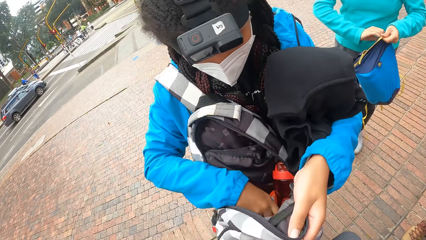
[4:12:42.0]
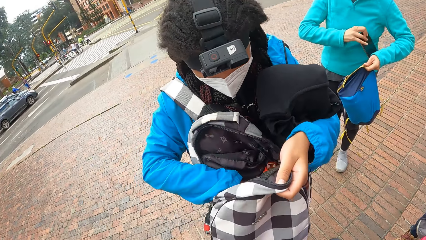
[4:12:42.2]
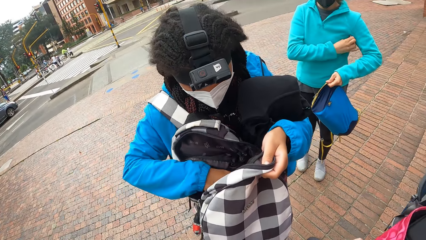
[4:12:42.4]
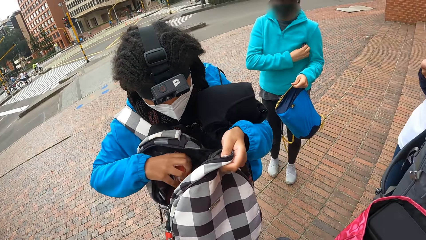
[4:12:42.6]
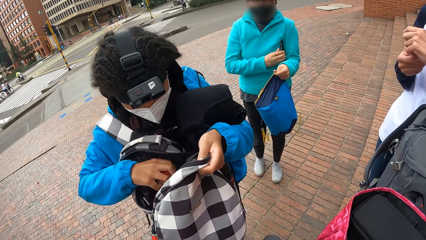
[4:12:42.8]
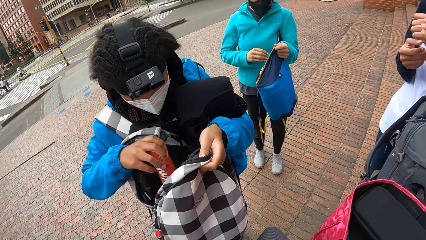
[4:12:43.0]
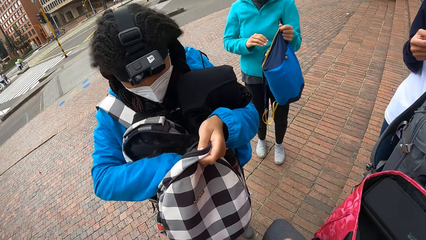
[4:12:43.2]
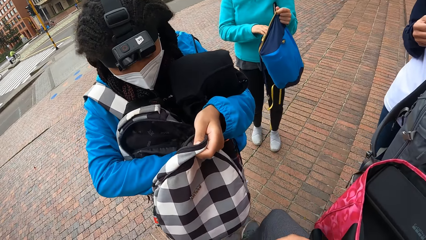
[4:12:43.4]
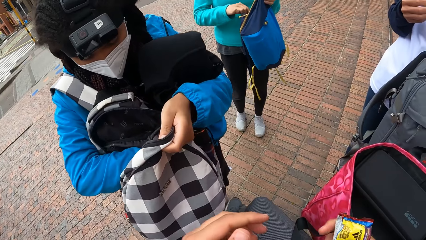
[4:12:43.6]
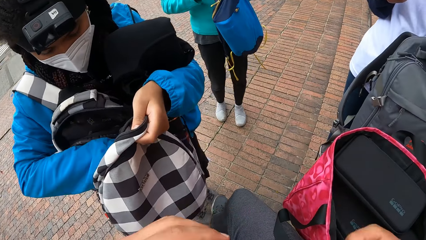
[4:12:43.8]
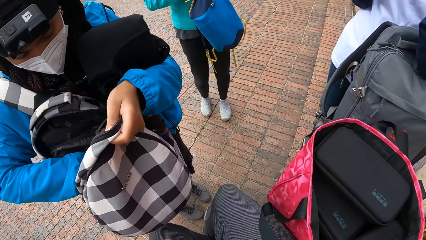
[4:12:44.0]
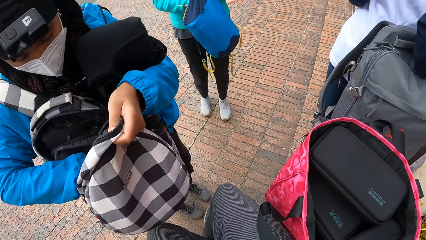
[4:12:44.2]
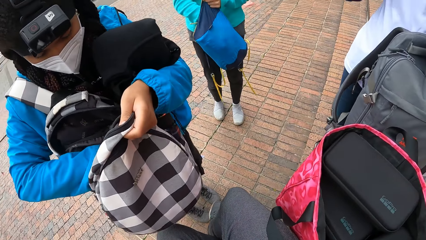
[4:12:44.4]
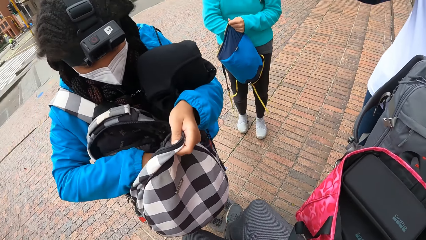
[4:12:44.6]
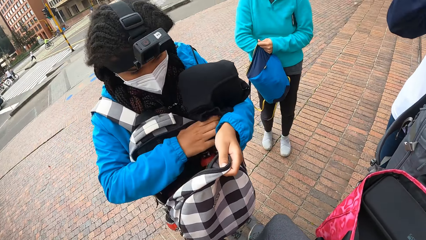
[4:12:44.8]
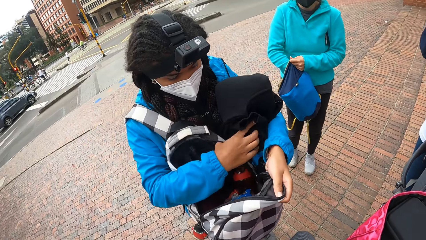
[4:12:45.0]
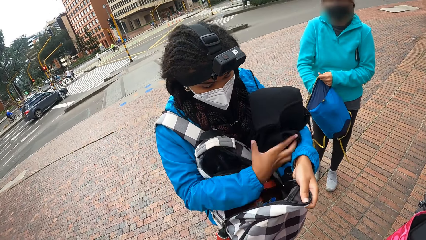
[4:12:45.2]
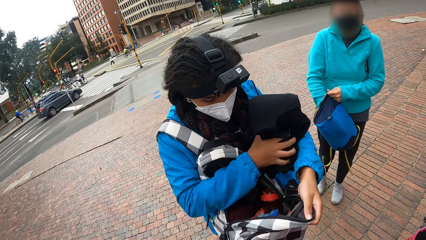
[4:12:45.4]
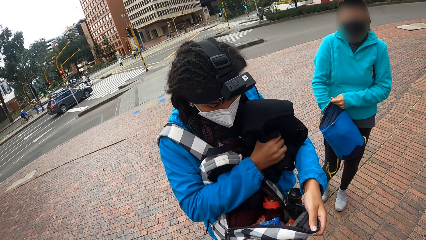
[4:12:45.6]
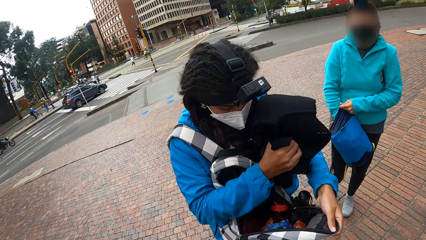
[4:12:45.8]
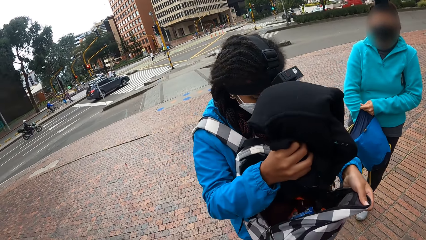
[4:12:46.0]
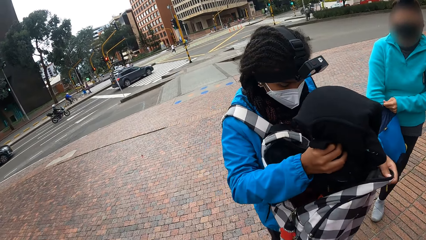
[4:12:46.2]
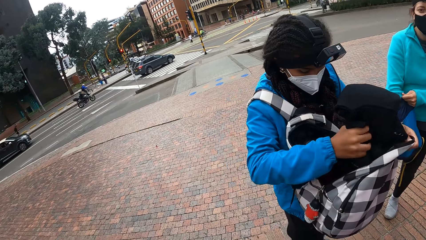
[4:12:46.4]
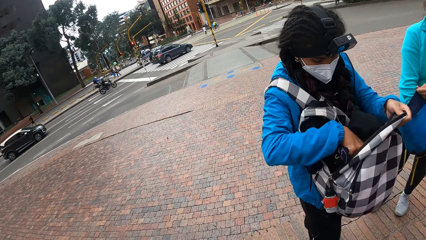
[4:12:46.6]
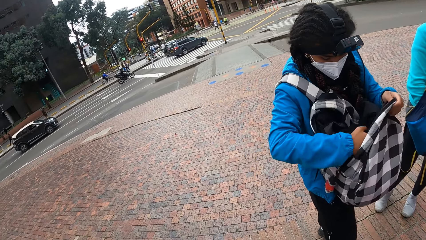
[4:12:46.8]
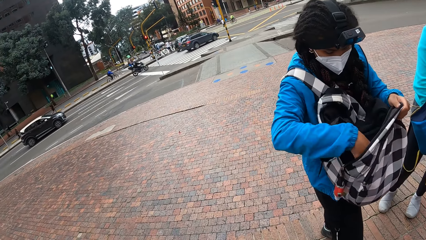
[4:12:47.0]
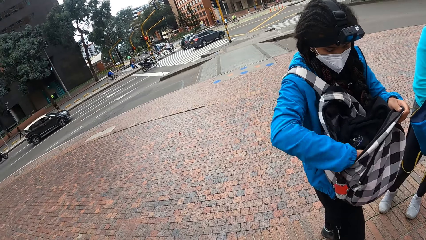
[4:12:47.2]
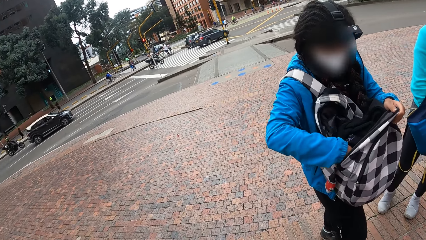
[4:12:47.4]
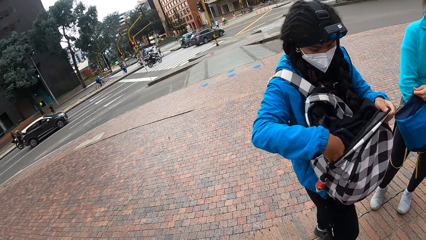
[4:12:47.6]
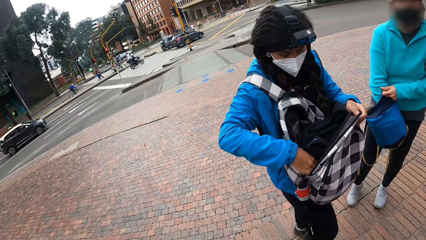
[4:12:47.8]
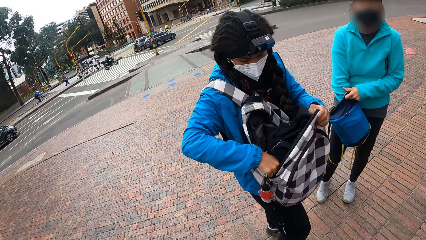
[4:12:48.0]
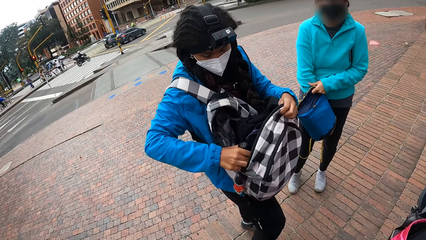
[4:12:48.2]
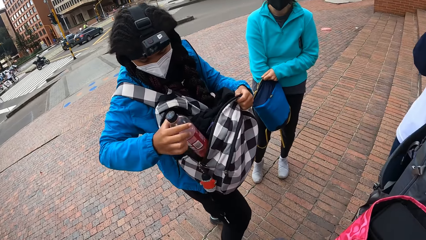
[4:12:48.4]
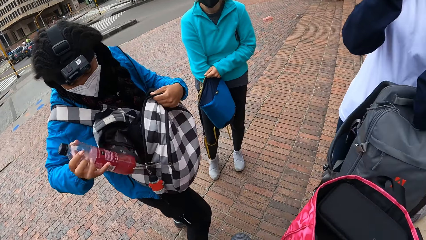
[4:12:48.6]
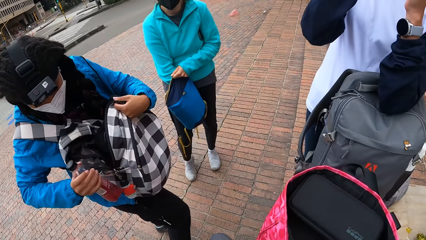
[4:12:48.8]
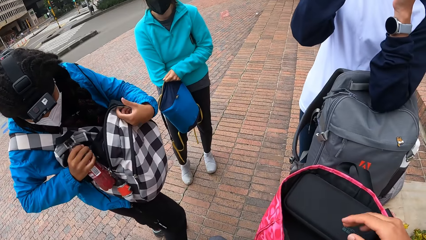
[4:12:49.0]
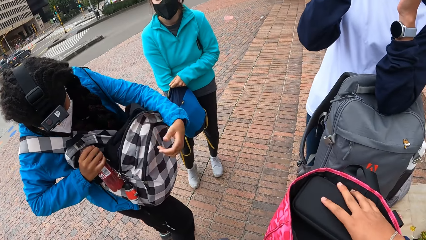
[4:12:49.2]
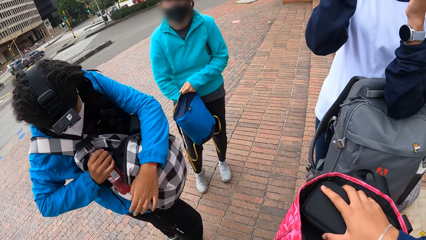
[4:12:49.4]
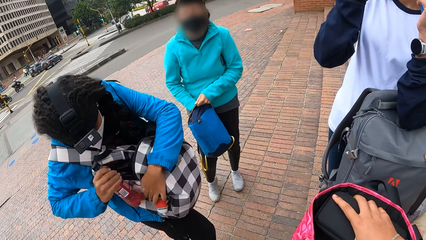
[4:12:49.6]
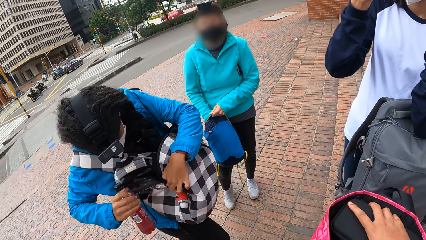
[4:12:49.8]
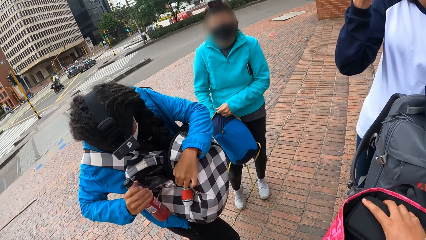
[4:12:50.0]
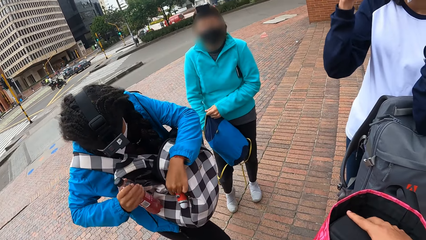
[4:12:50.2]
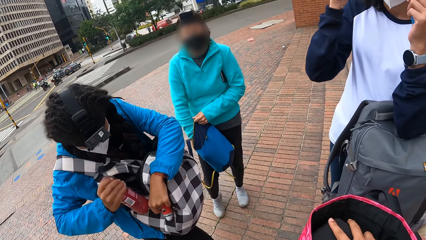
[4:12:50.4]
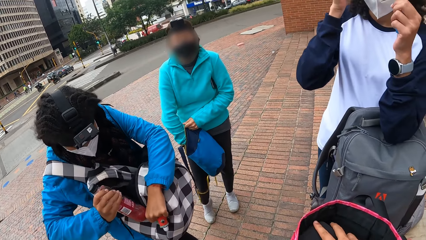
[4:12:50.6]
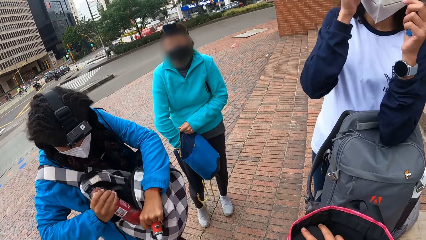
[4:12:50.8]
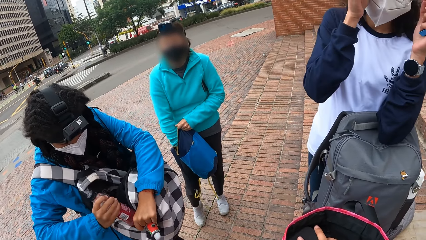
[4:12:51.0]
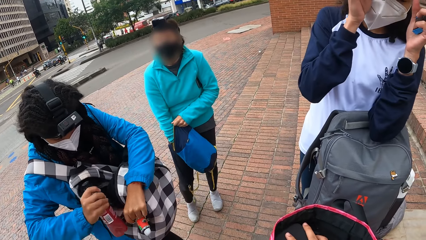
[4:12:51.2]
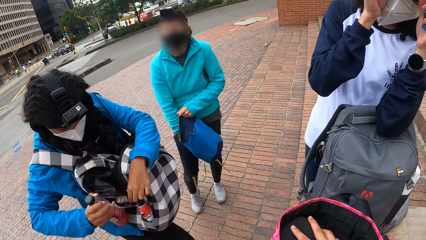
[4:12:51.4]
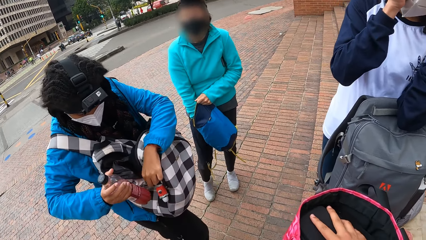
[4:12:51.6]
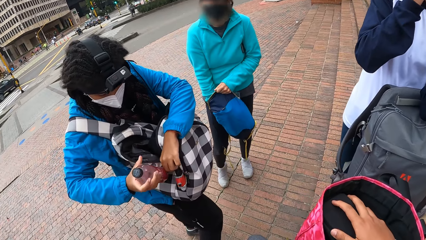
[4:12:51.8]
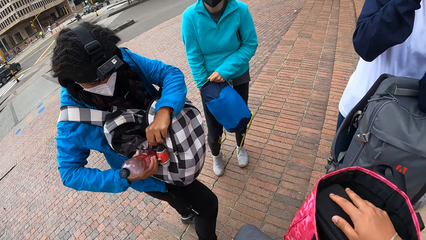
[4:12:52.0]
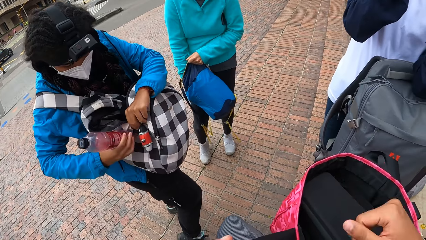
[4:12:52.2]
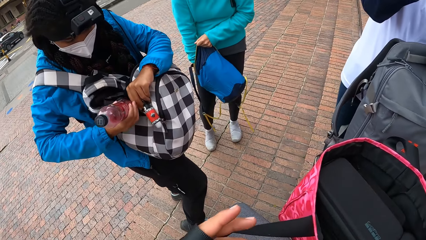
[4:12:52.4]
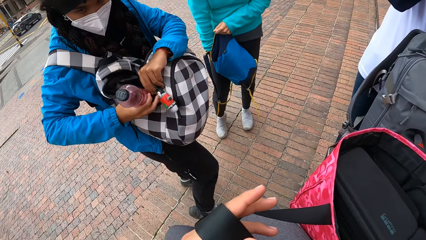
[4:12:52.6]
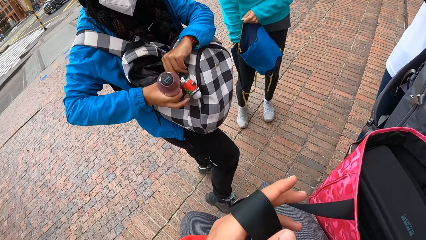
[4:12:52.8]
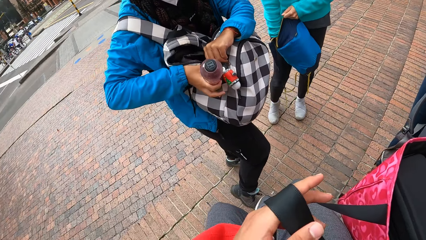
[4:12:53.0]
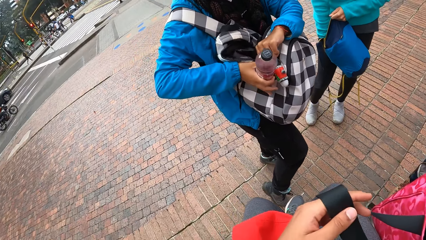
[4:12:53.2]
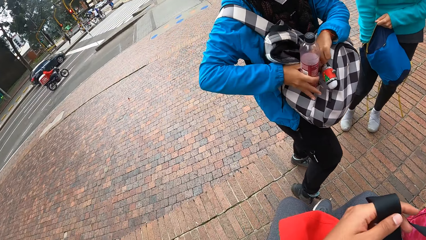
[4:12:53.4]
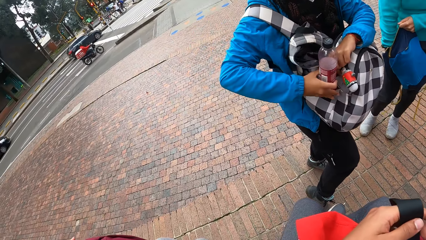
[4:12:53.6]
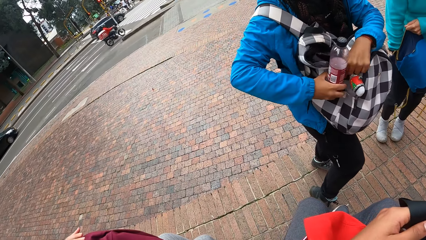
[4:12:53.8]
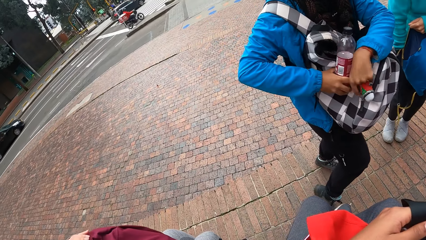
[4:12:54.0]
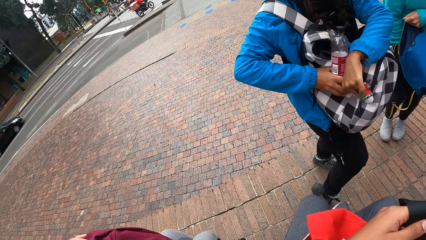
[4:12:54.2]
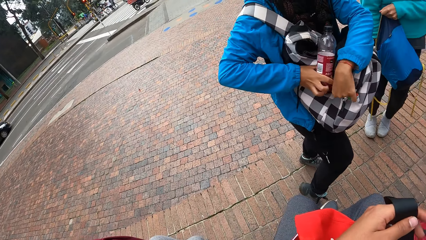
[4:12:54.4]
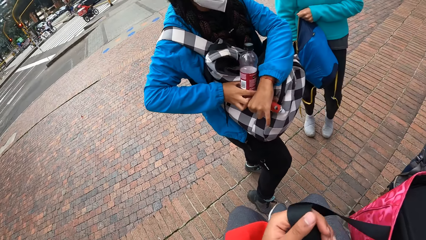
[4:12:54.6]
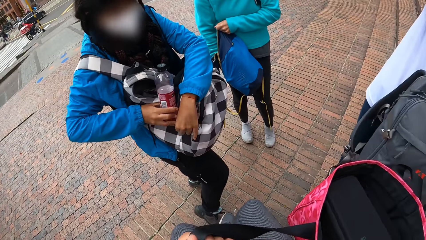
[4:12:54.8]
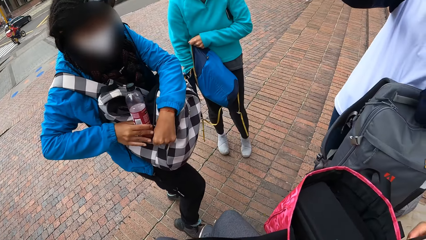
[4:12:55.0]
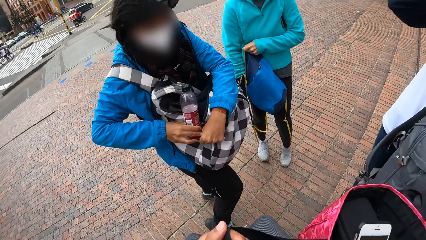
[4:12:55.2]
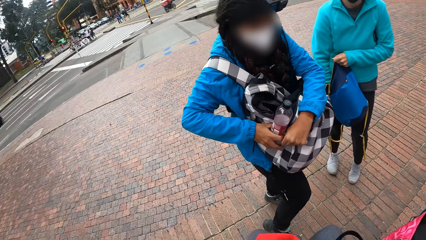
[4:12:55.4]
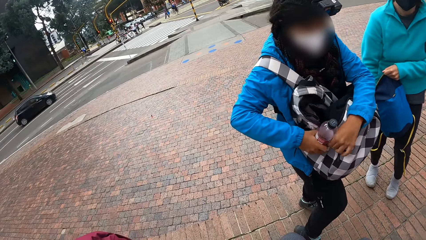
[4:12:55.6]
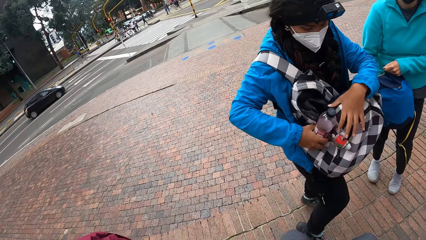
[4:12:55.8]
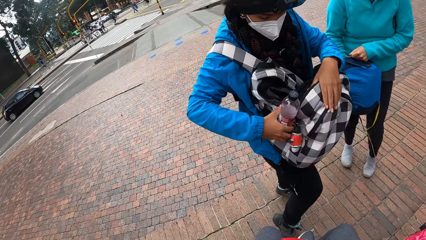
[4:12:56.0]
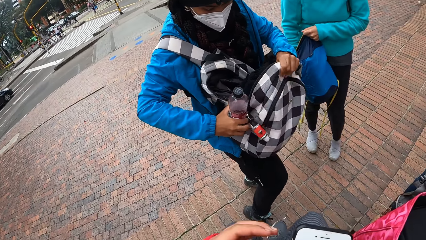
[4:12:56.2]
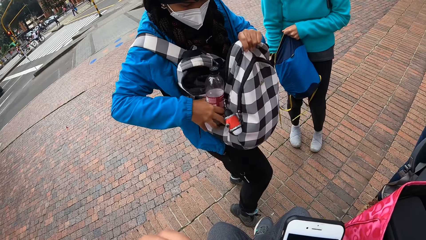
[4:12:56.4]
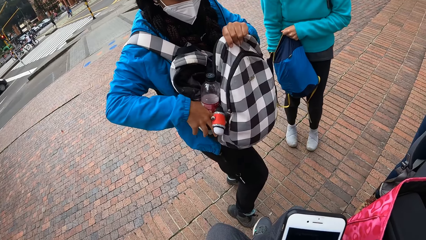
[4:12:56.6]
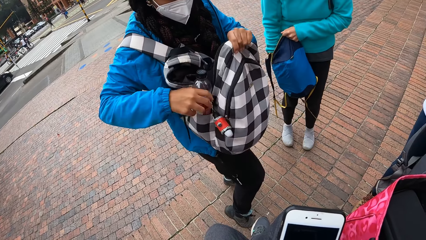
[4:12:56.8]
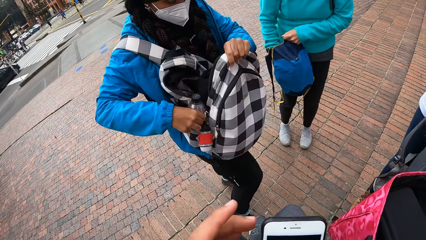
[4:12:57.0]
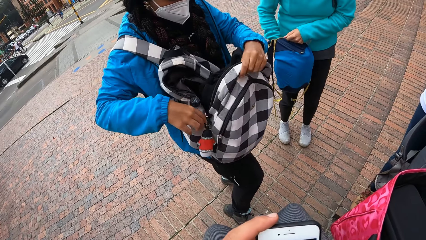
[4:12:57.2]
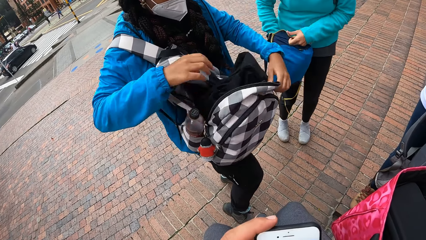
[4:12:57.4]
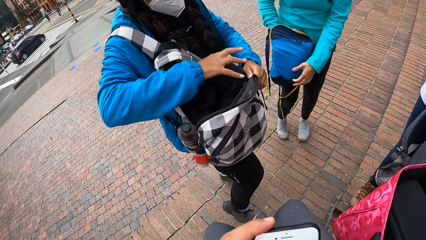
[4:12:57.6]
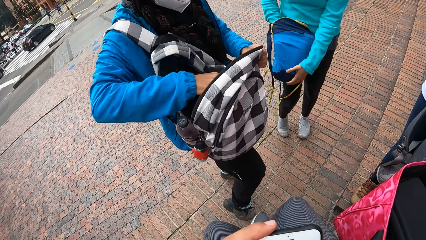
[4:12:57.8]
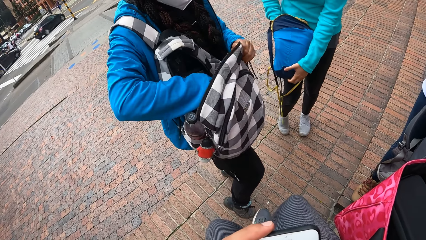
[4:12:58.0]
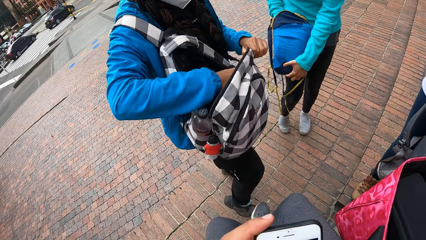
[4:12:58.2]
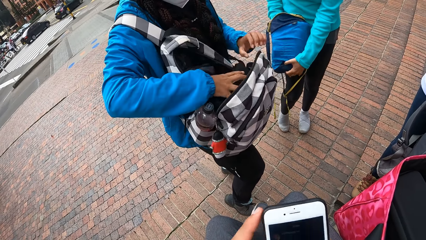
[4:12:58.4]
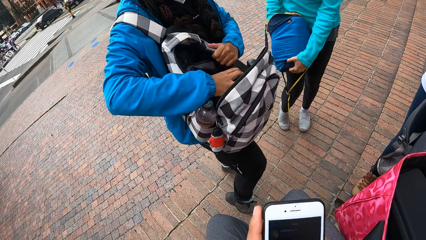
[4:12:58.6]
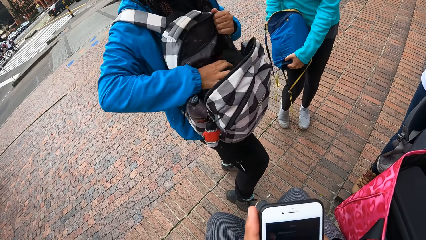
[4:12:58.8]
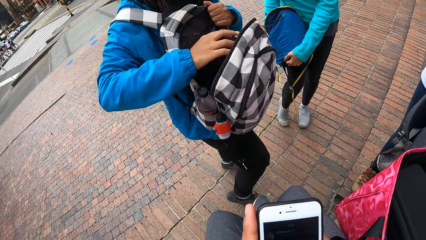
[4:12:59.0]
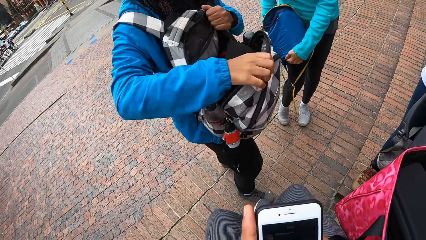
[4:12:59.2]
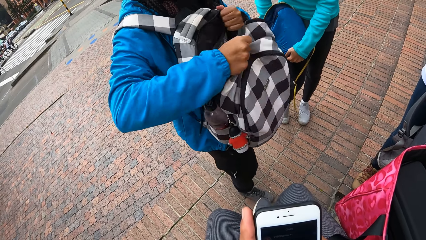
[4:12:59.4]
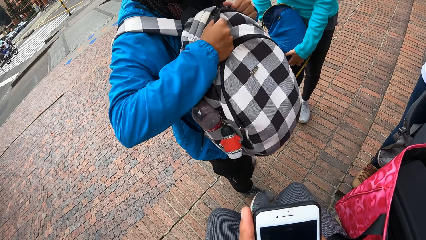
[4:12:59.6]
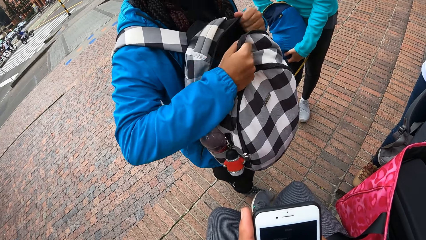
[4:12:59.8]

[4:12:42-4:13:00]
A woman removes a phone from her bag with her right hand, puts the phone under her left armpit with her right hand and inserts her right hand into her bag. Another woman picks the cloth on her left hand with her right hand, inserts the cloth into her bag with her right hand and removes a bottle of drink from her bag with her right hand. The camera wearer looks around. They adjust a purse in their bag with their right hand. The second woman inserts the bottle of drink in her bag with her right hand. The camera wearer operates the phone with their hands. The second woman adjusts the cloth in her bag with her right hand and adjusts her bag with her hands.
